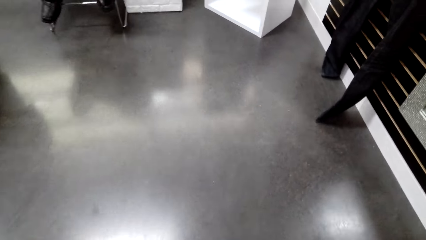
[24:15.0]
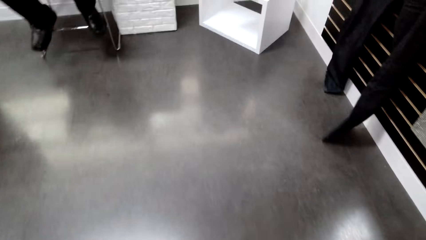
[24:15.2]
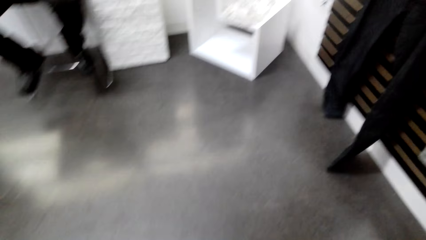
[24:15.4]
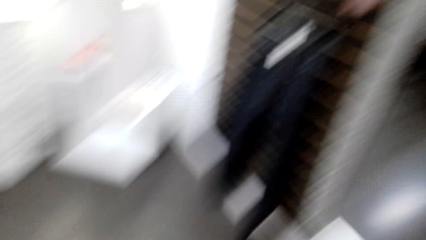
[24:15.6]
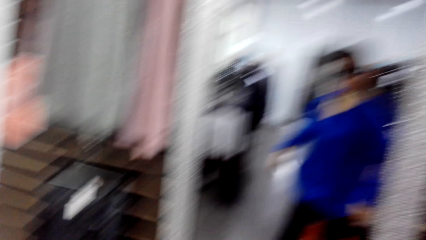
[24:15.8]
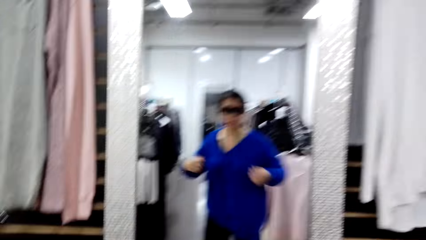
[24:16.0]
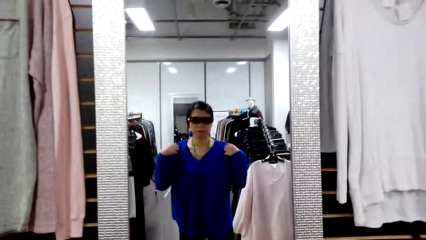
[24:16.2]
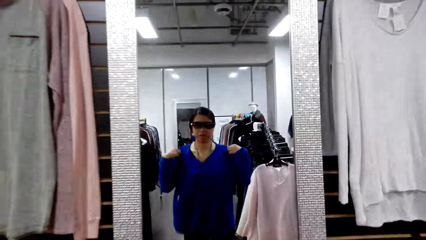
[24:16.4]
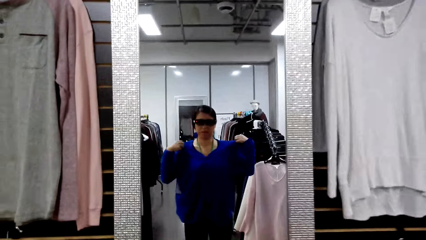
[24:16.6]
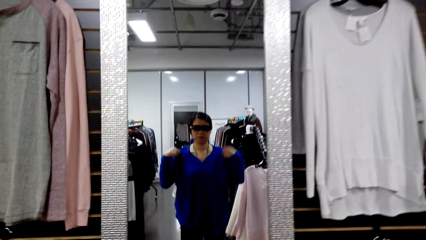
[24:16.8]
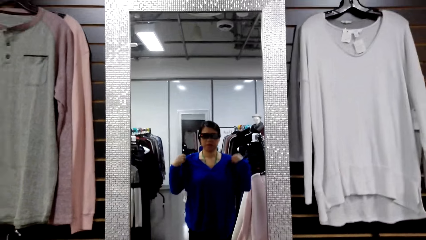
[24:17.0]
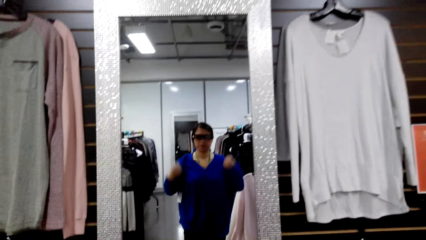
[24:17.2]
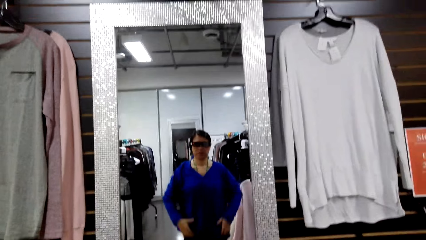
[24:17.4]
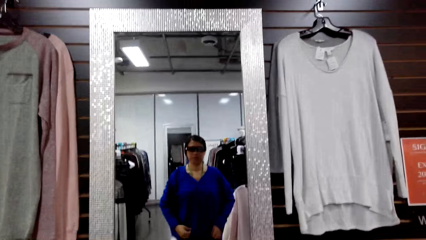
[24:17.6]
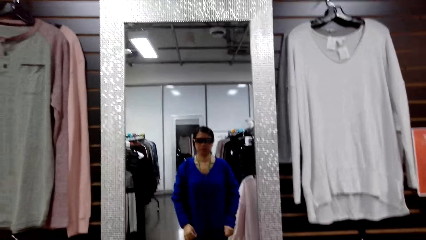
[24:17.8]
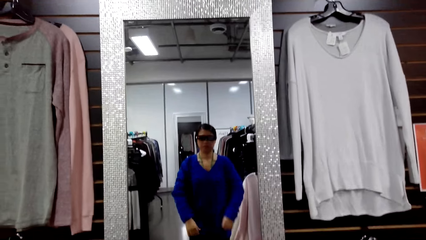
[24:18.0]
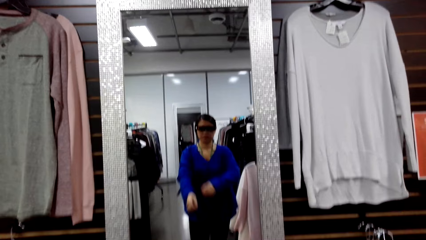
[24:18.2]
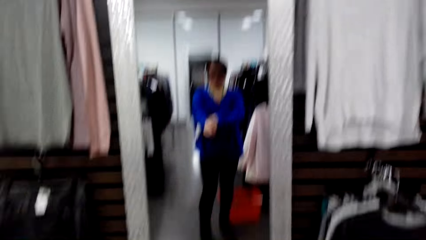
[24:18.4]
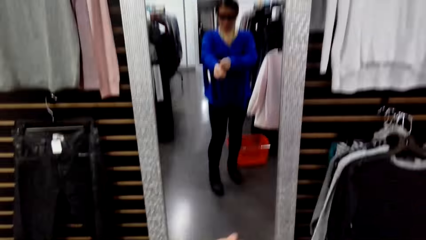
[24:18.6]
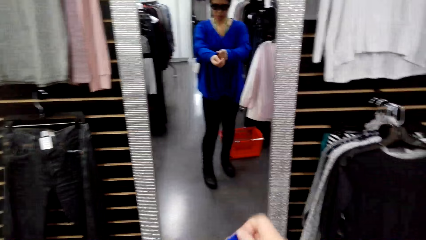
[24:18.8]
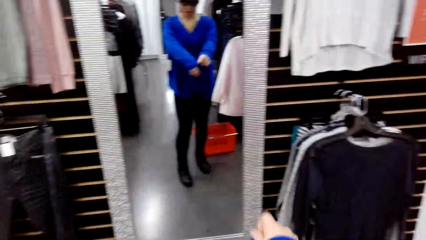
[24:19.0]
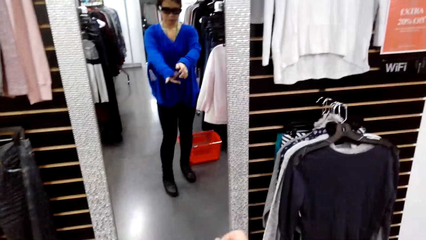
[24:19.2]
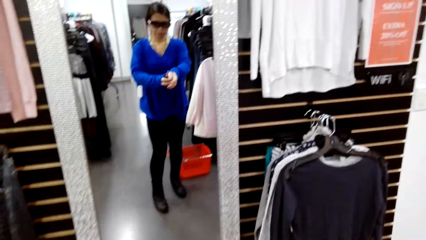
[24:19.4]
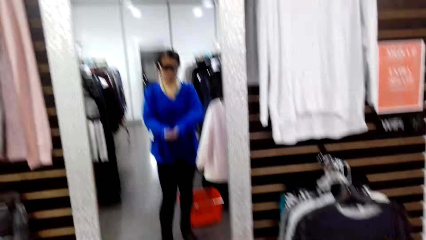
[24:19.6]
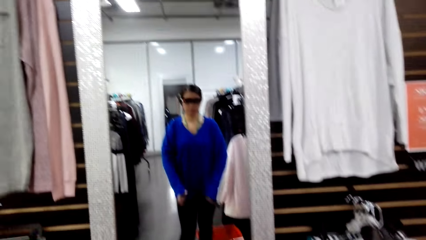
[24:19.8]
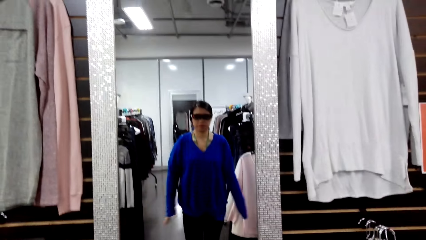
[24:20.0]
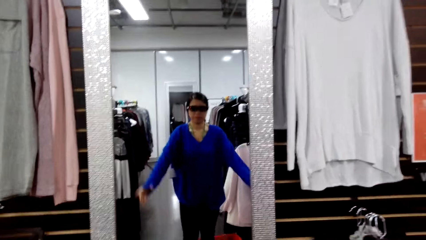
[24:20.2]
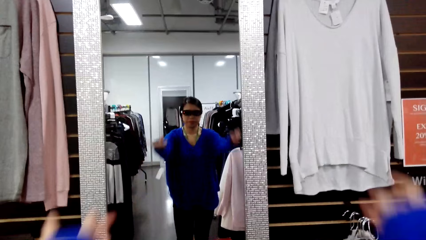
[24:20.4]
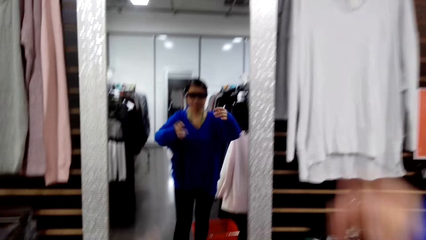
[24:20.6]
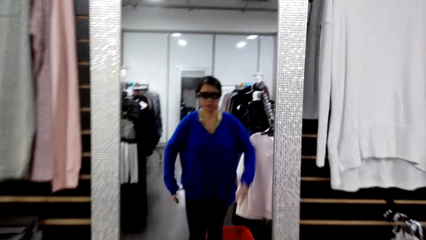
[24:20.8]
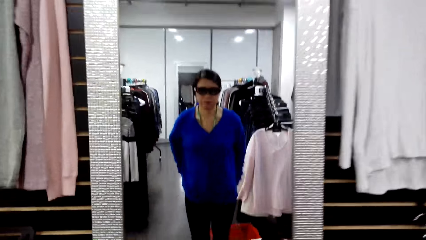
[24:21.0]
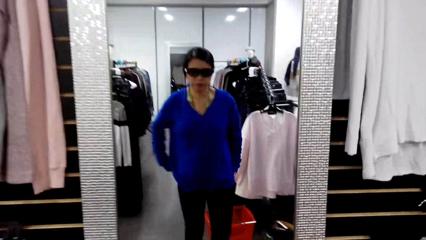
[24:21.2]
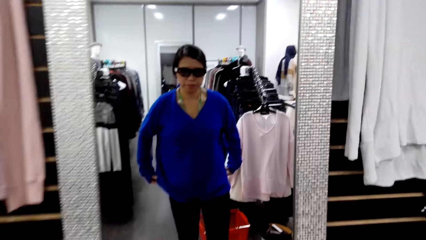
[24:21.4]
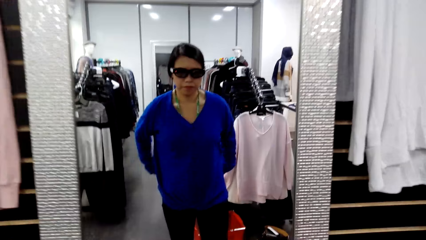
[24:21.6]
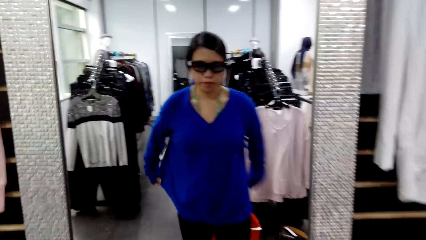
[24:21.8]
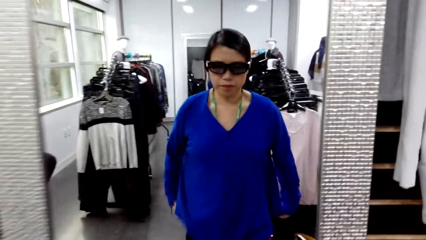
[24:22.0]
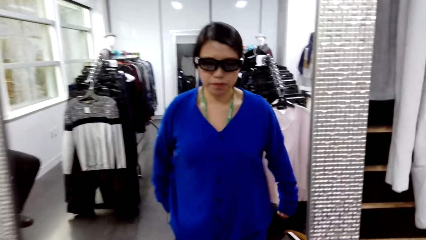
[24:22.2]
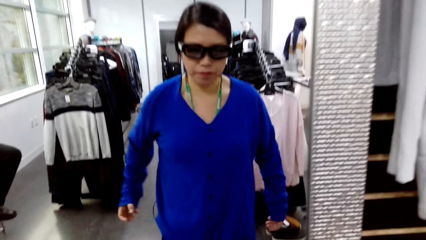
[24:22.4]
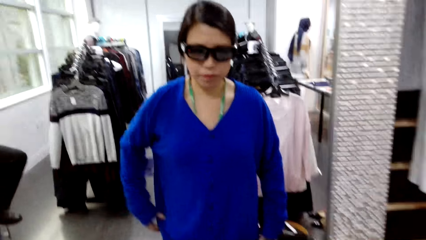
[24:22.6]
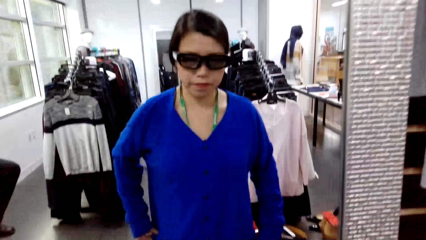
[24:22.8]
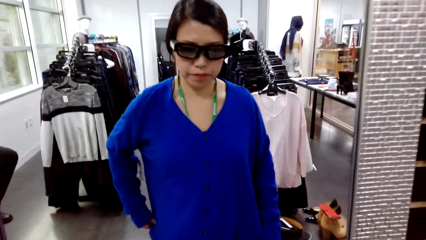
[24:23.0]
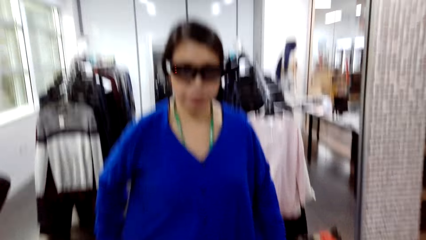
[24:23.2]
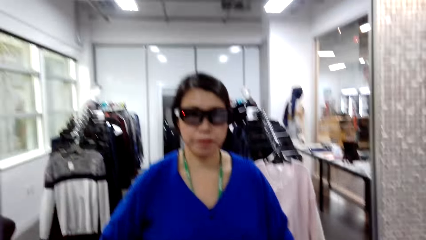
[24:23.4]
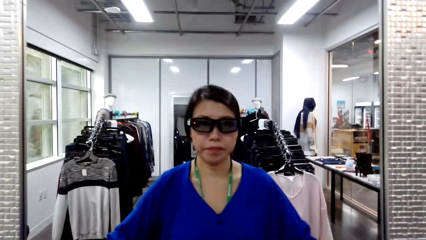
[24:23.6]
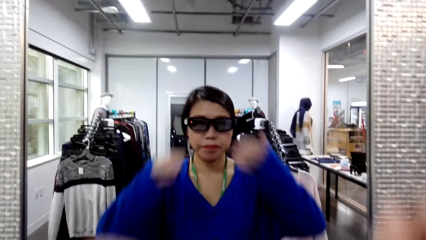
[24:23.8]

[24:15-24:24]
The camera wearer stares at herself in the mirror. They adjust the cloth in front of the mirror and touch the cloth.

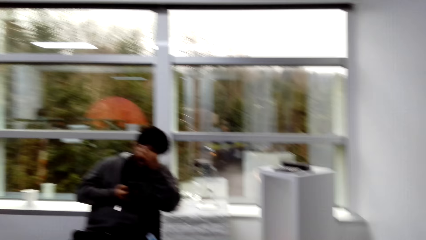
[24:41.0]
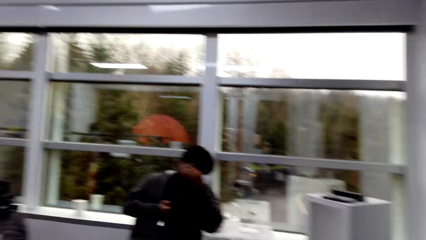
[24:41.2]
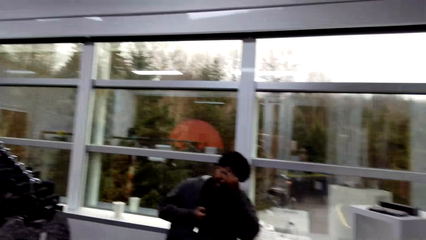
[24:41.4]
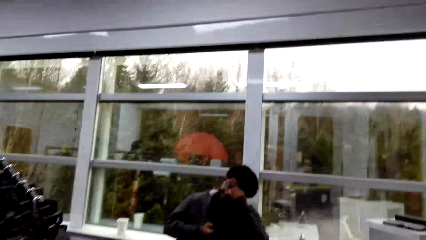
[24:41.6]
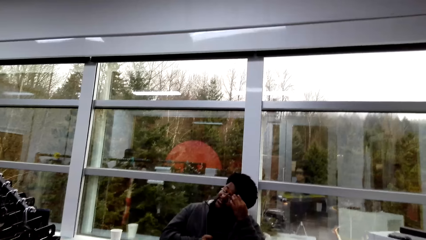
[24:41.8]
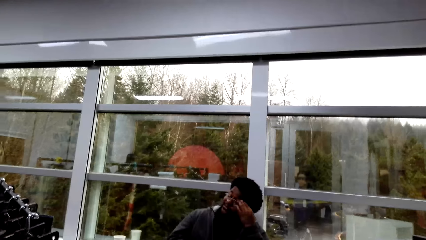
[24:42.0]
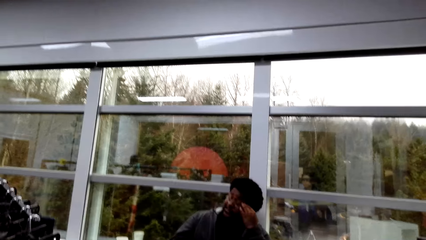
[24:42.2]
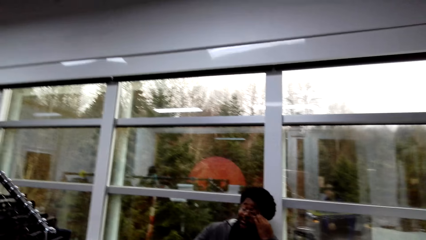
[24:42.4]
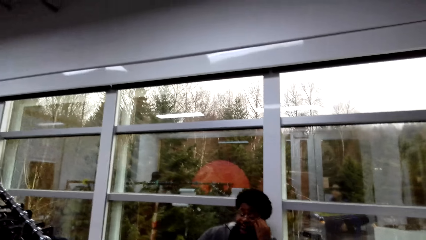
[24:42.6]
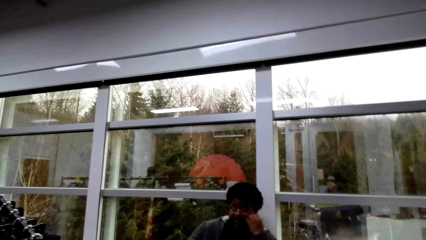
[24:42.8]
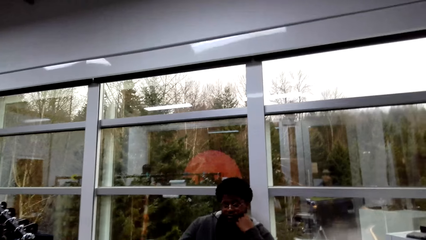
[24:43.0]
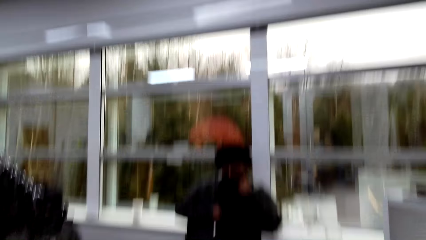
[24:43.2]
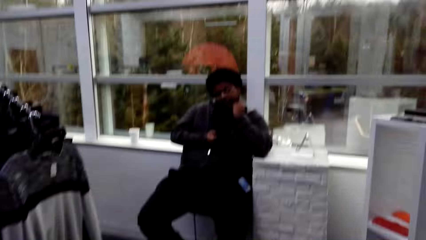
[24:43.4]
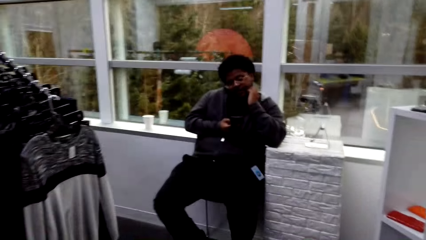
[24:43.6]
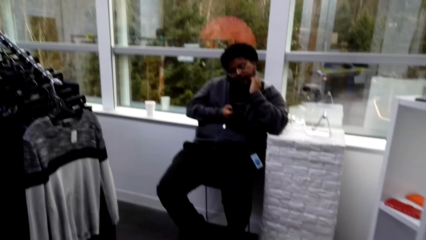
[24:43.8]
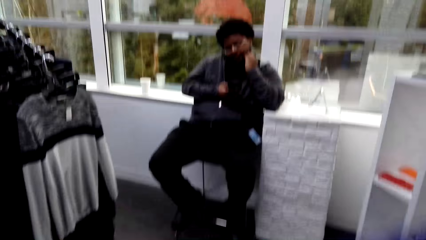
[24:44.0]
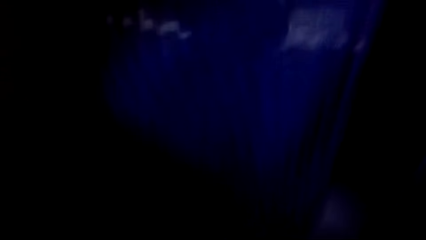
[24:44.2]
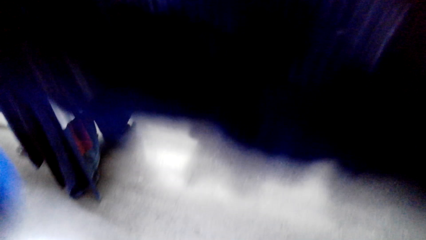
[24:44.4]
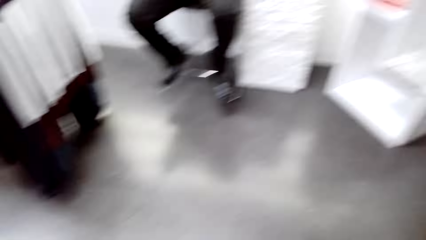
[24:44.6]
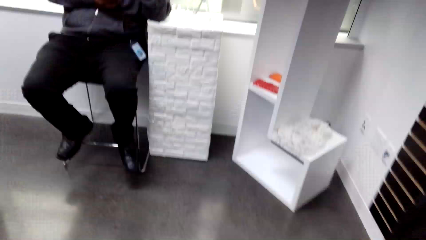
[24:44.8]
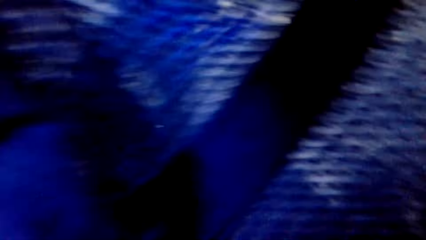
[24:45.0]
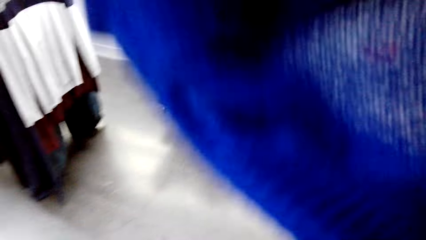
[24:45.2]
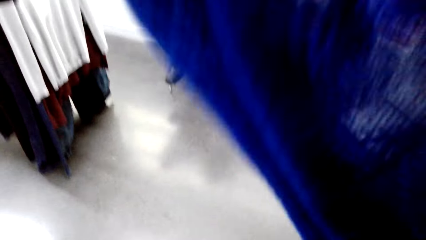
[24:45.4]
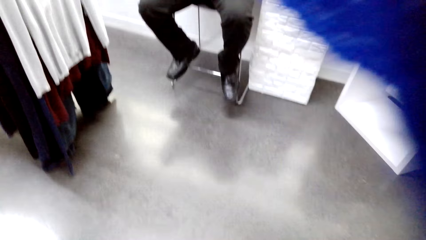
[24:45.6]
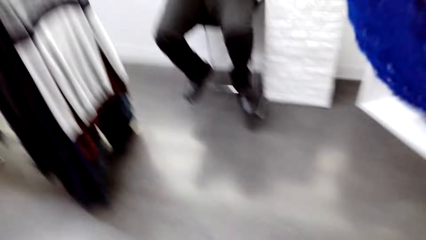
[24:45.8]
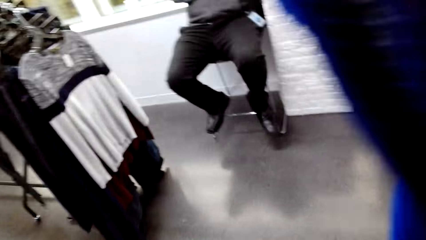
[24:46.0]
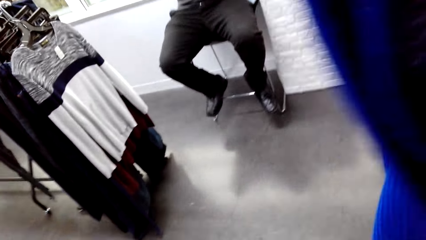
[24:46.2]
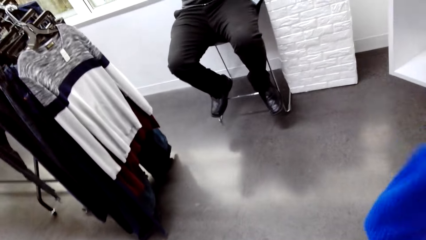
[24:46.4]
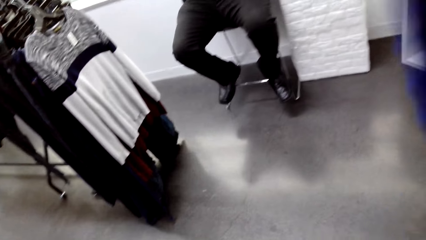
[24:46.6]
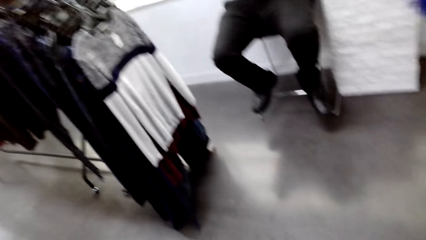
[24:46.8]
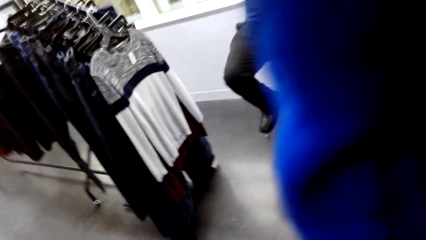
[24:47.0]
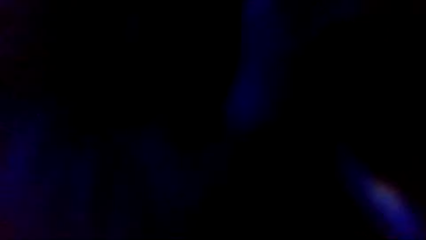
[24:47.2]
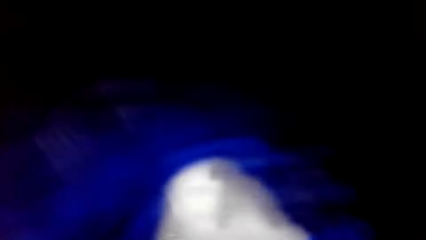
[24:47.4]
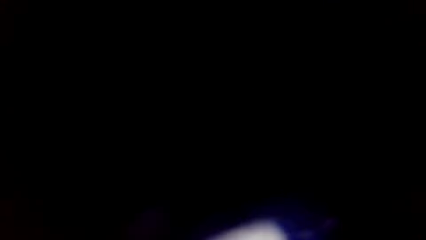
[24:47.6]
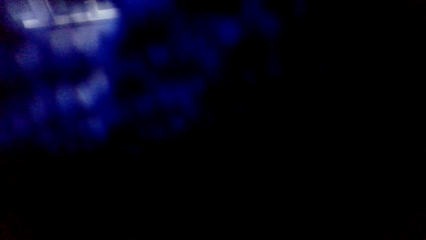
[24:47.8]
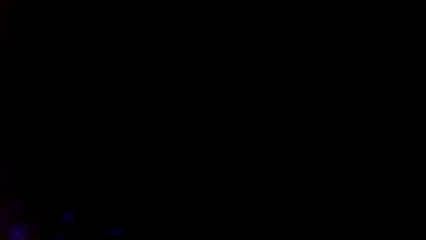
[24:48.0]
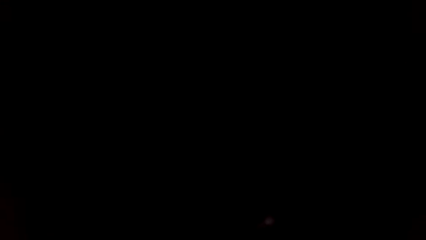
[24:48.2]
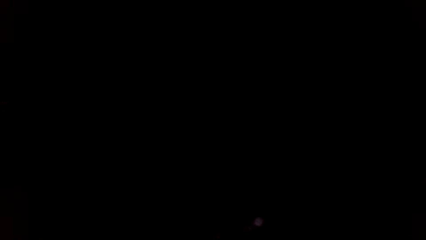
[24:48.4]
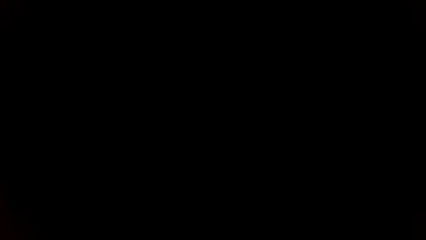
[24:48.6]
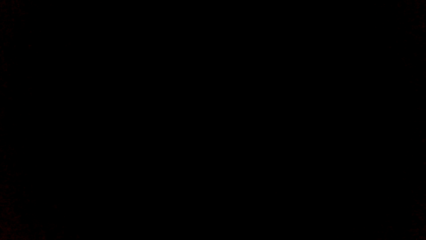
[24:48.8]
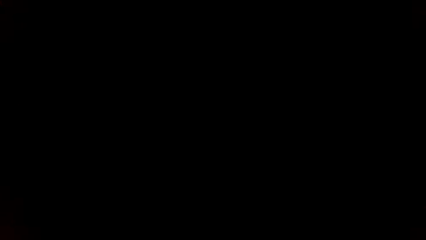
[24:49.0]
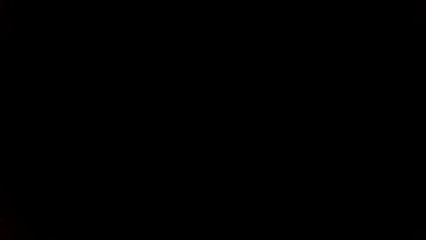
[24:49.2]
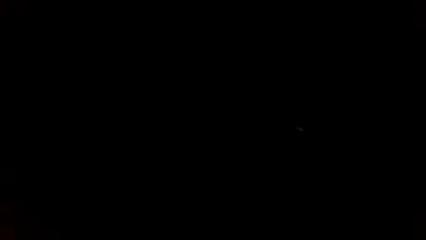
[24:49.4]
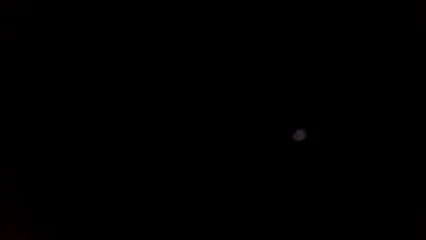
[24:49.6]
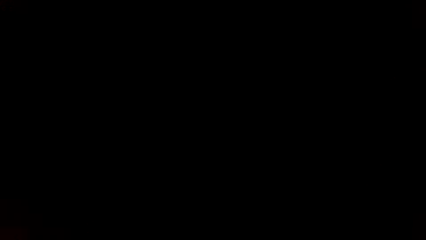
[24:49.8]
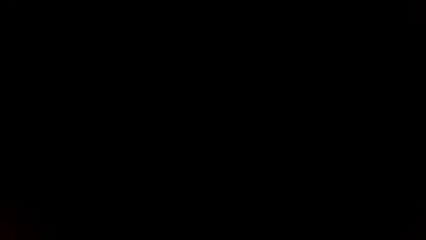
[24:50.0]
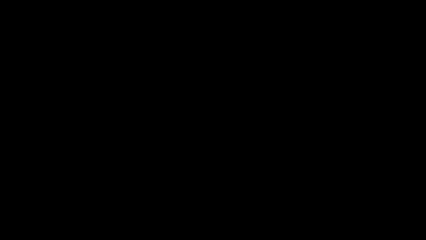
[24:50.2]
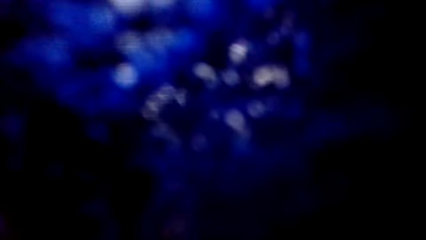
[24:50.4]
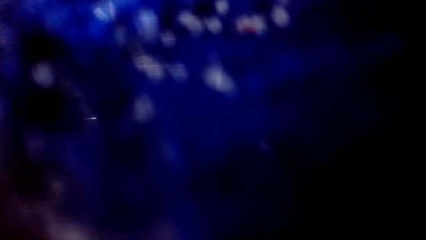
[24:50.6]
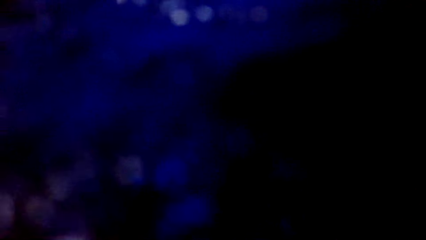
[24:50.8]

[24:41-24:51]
The camera wearer converses with a man.
